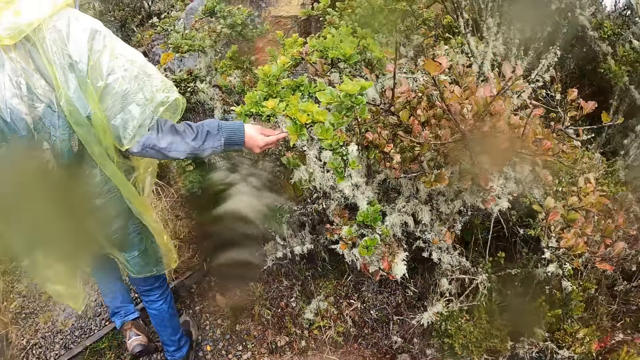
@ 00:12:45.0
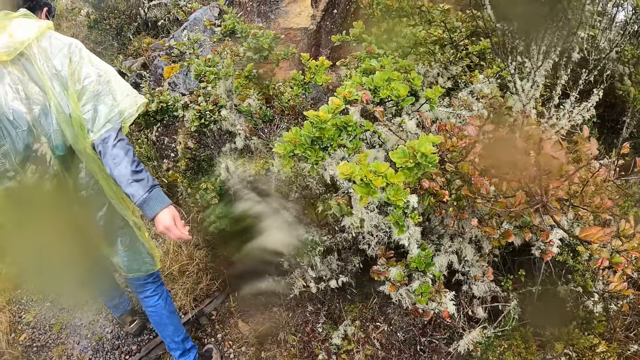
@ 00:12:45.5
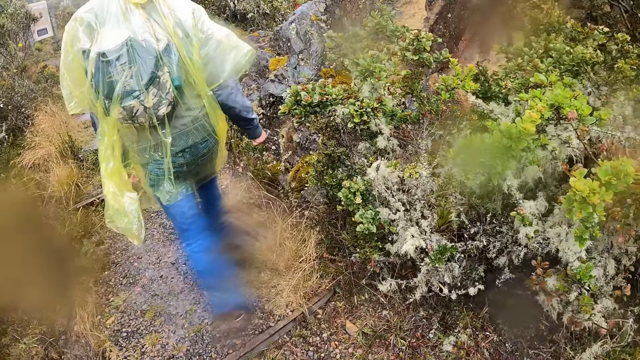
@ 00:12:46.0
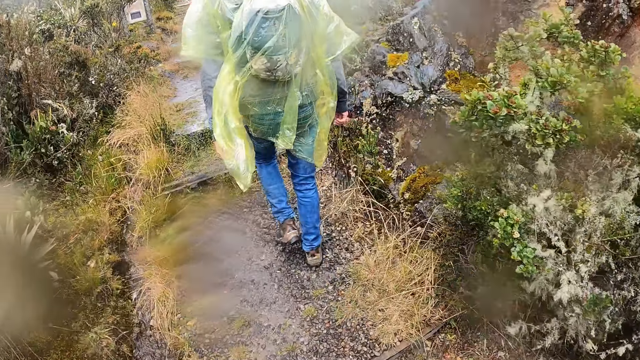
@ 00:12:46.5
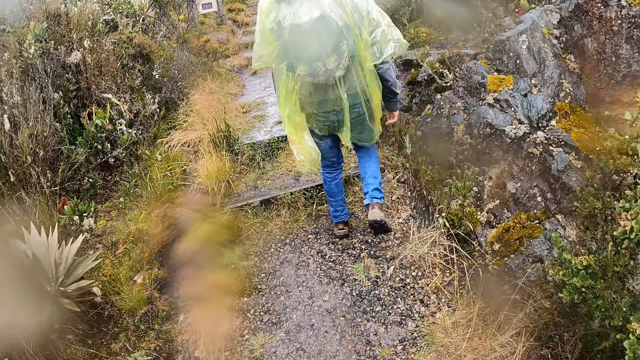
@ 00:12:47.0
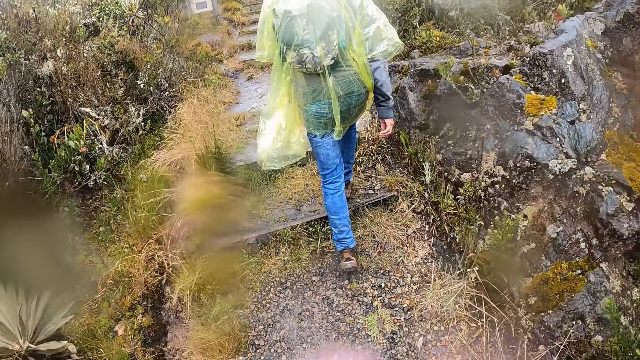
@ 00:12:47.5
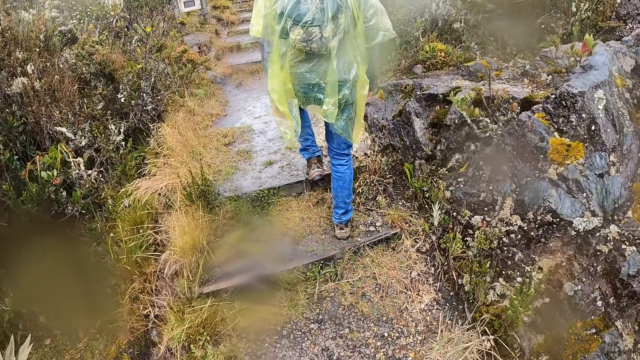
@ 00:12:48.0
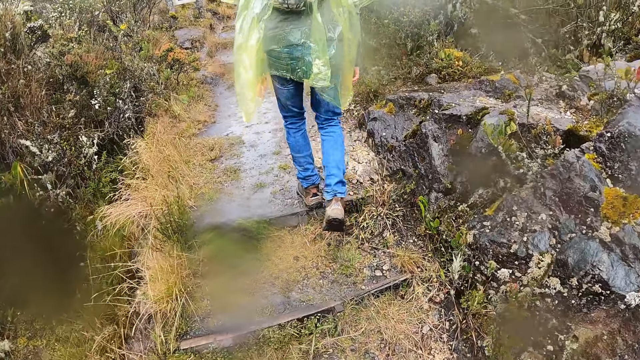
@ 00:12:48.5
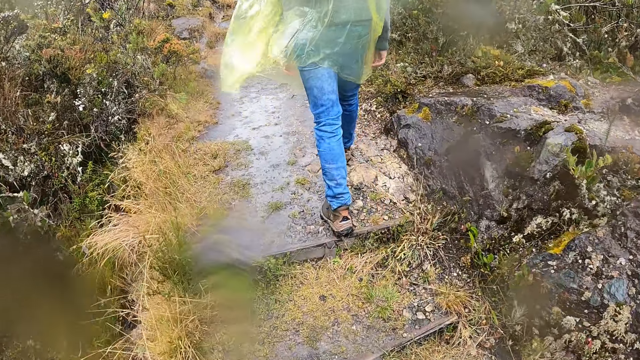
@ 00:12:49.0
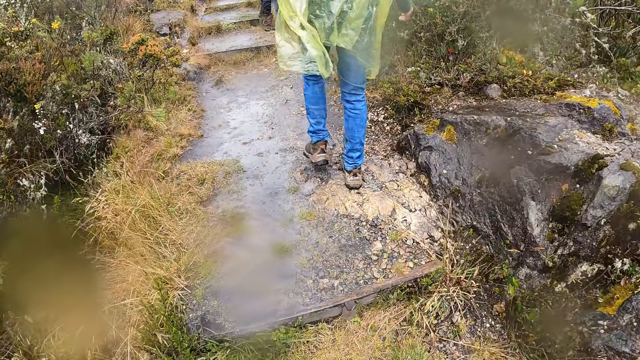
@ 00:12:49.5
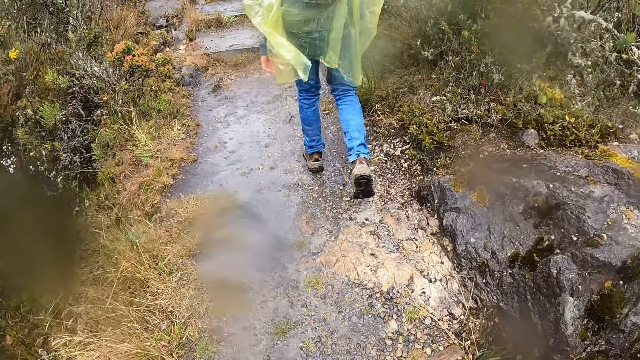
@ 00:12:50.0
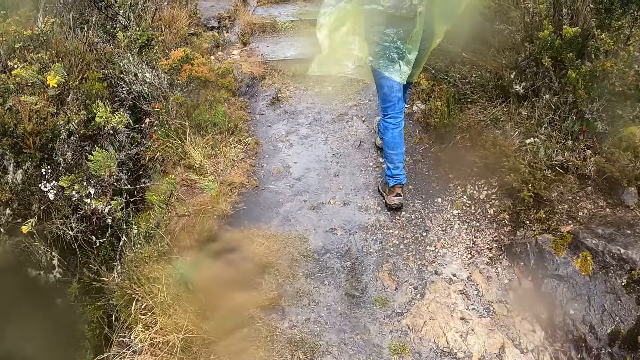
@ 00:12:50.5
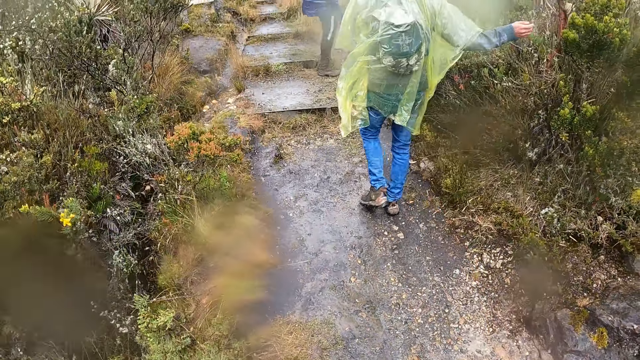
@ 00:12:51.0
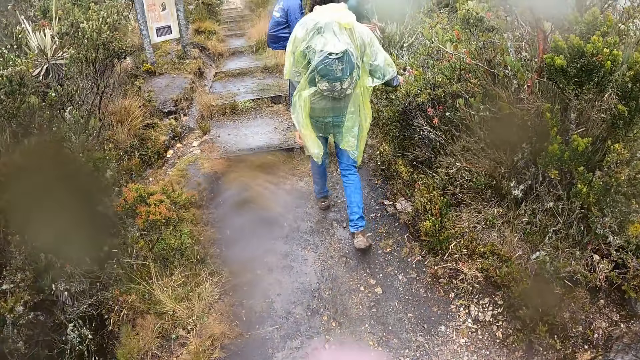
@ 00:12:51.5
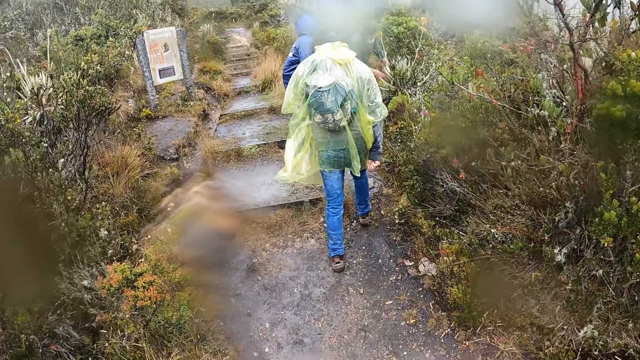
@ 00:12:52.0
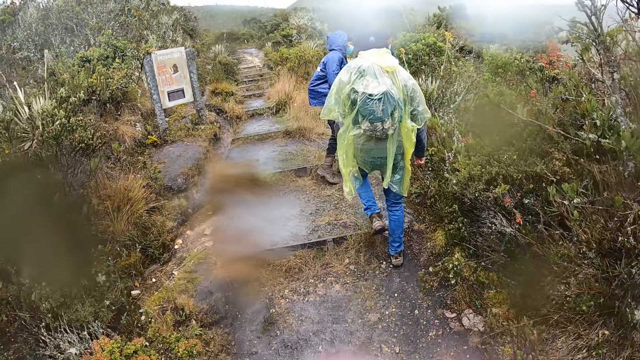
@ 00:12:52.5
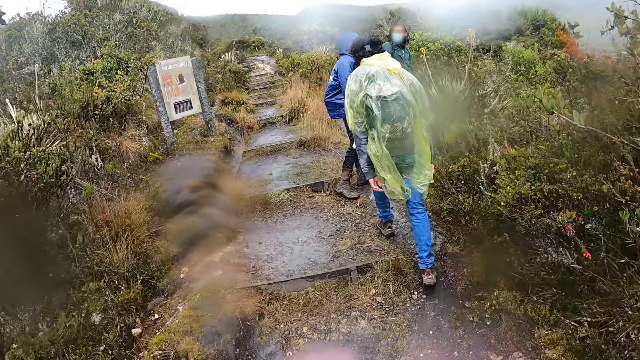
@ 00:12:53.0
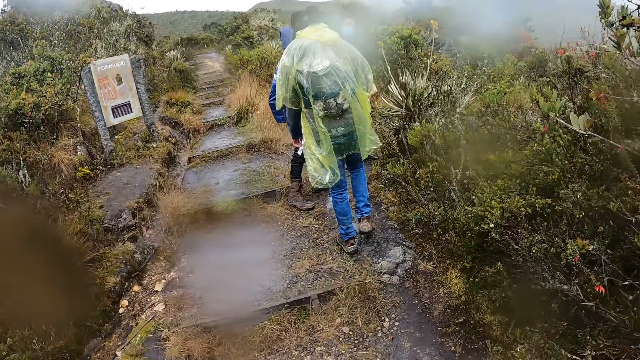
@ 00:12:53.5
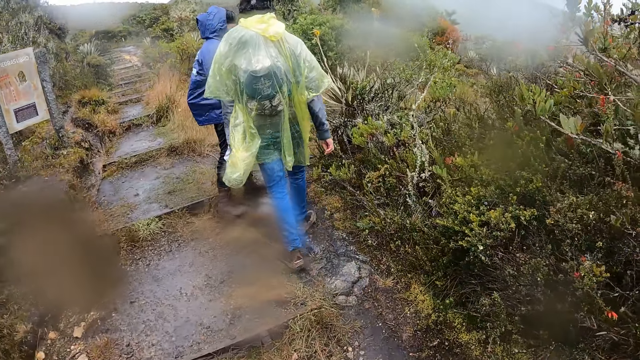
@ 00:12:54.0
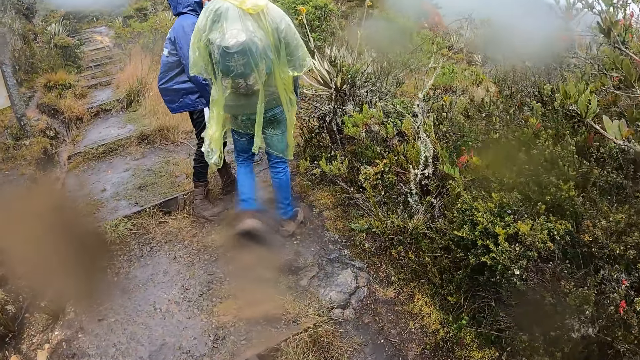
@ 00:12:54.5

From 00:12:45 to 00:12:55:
The camera wearer looks around. They look around again. They walk around. The man walks around. The man touches leaves on a shrub along the pathway with his right hand. The man holds a tree and walks around.

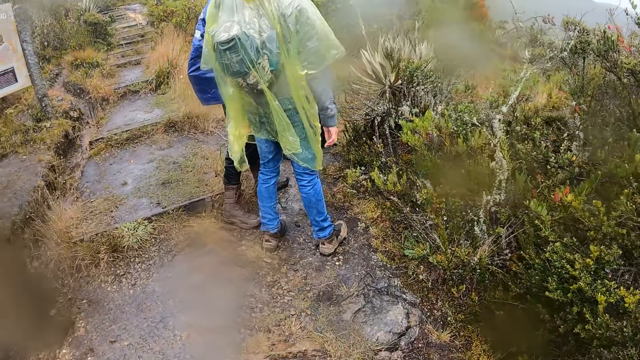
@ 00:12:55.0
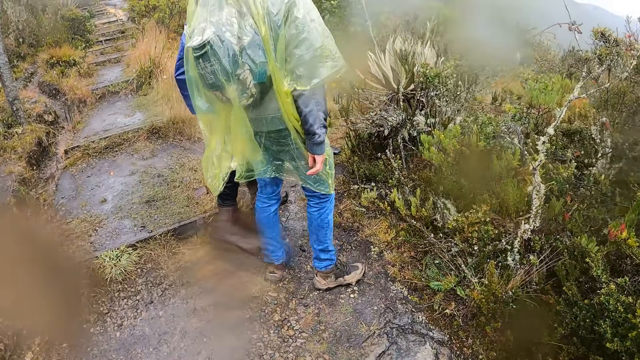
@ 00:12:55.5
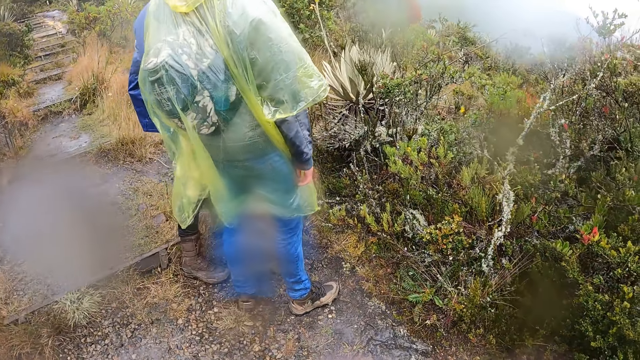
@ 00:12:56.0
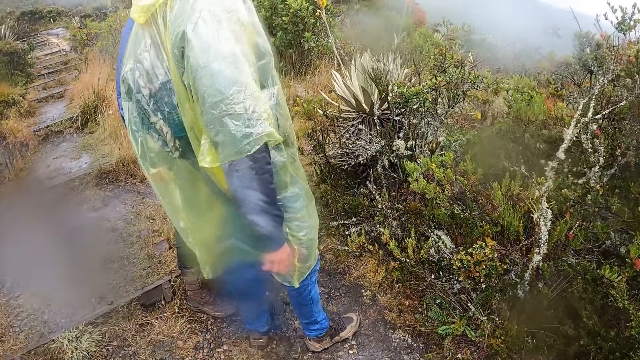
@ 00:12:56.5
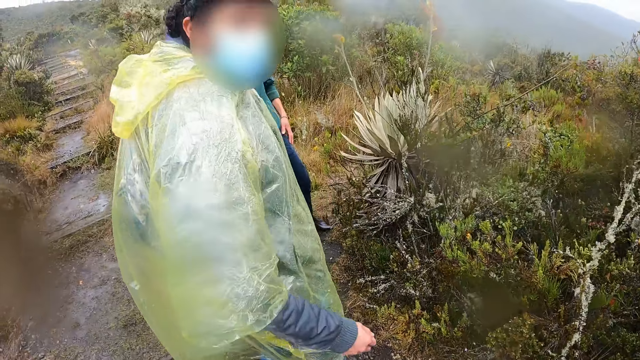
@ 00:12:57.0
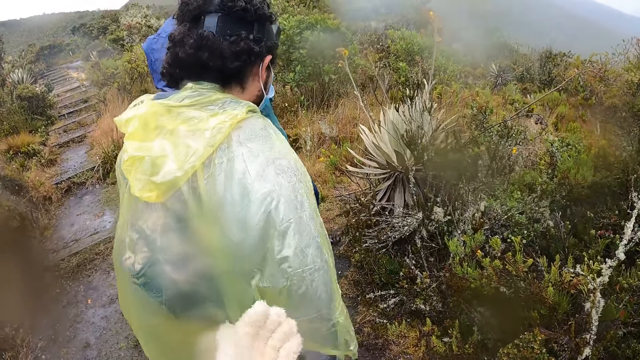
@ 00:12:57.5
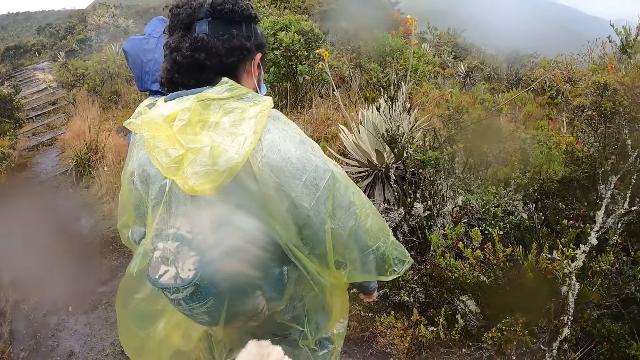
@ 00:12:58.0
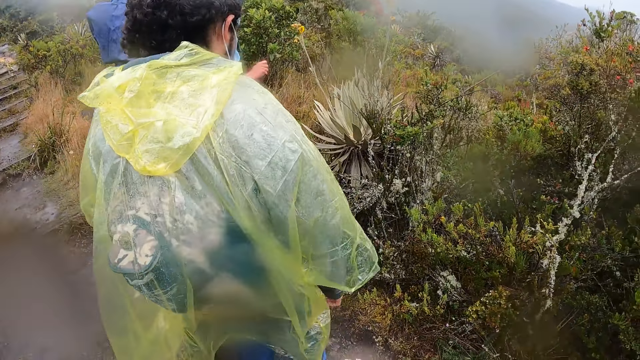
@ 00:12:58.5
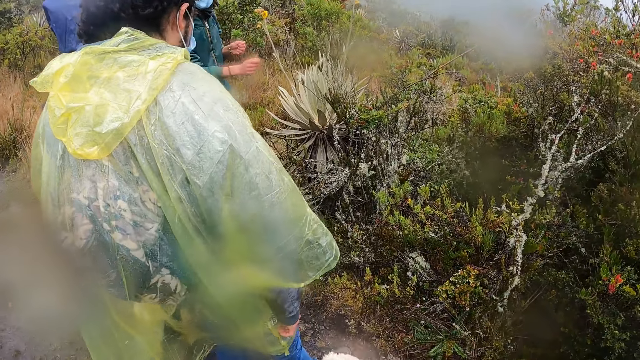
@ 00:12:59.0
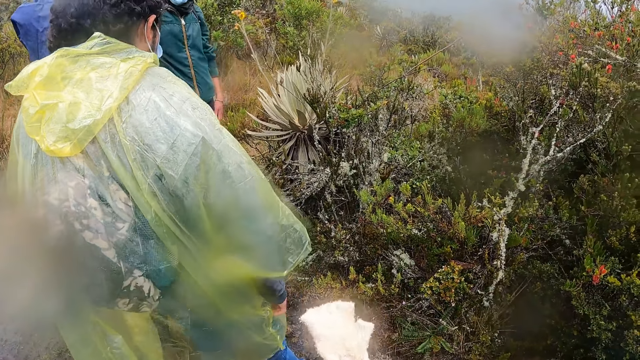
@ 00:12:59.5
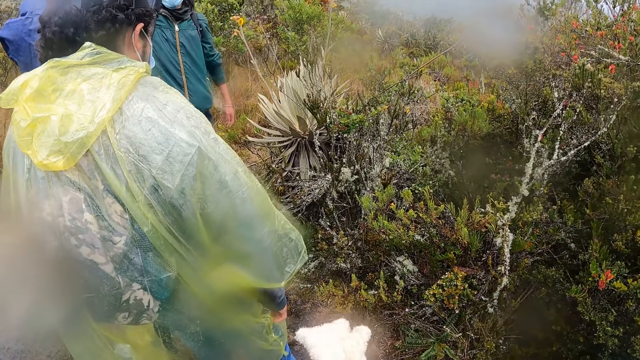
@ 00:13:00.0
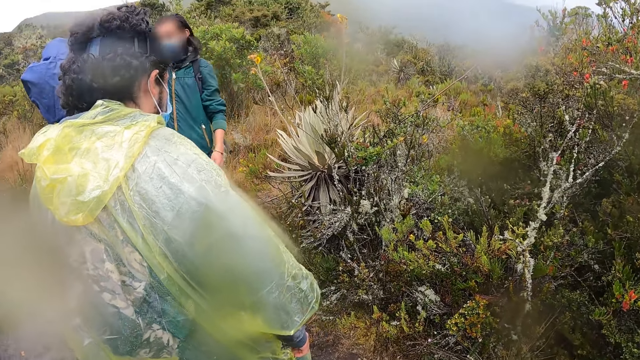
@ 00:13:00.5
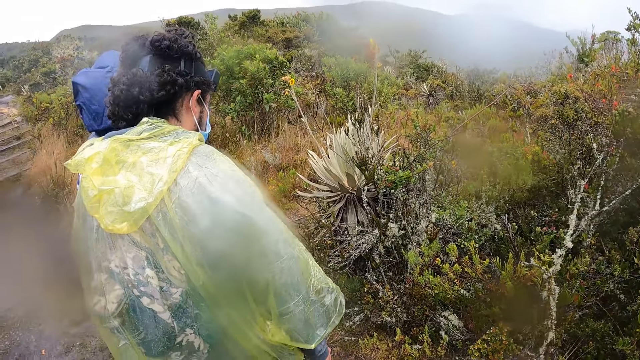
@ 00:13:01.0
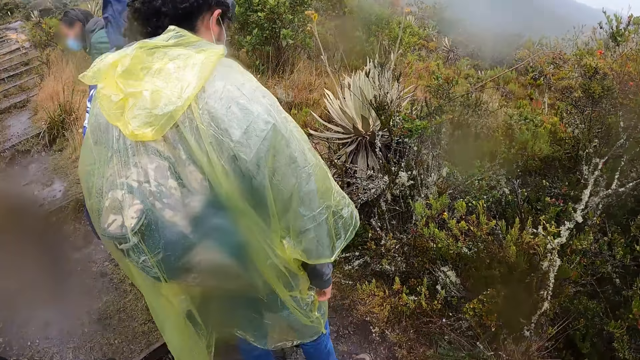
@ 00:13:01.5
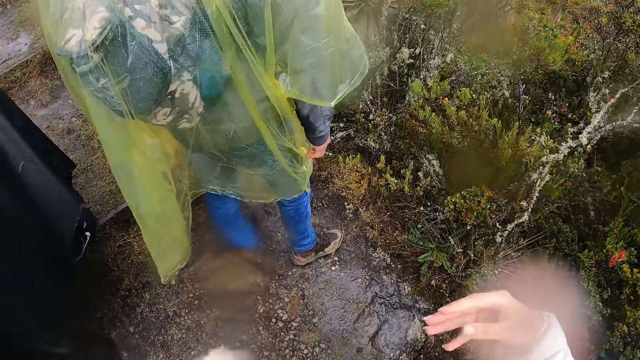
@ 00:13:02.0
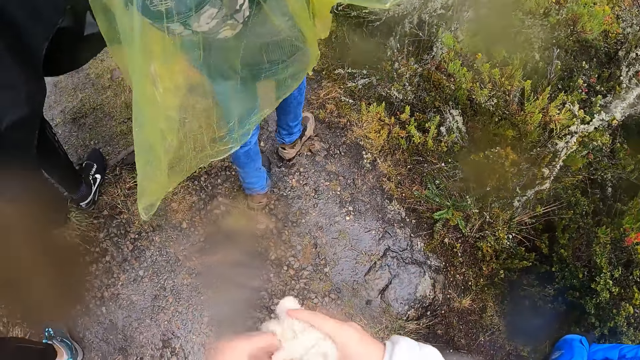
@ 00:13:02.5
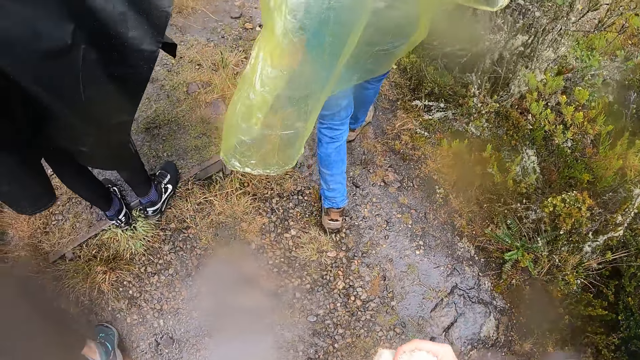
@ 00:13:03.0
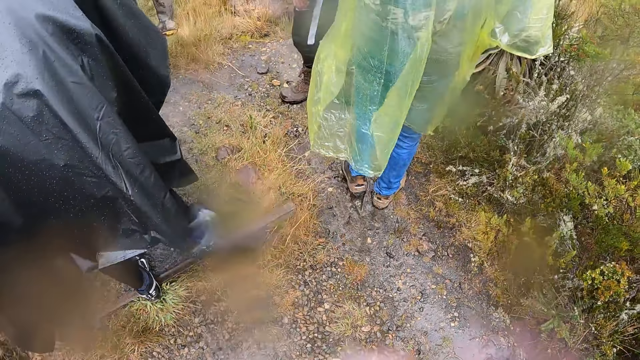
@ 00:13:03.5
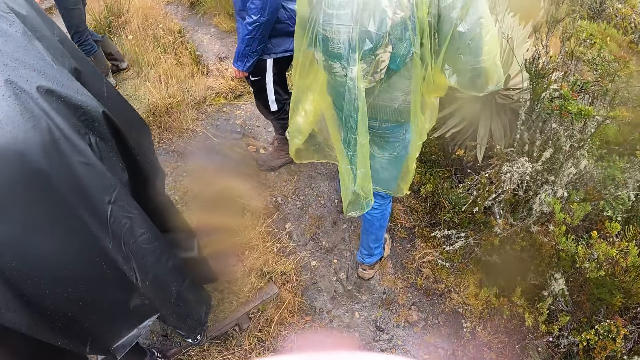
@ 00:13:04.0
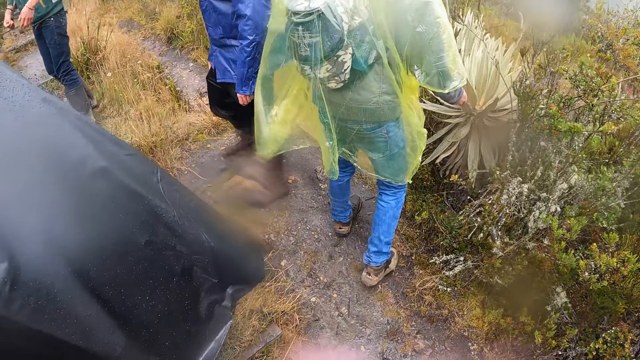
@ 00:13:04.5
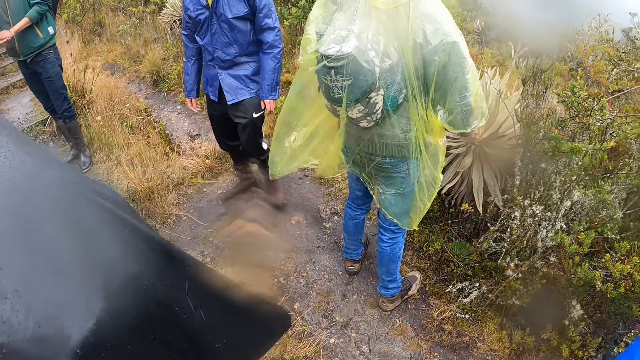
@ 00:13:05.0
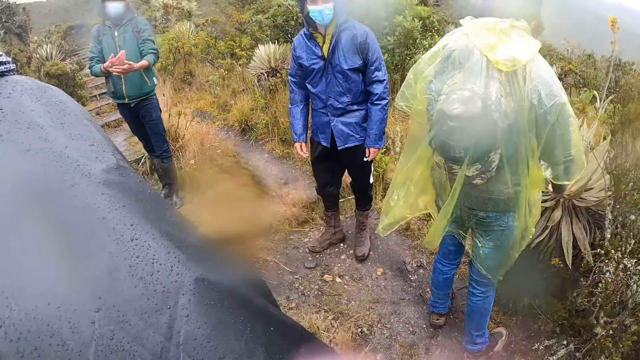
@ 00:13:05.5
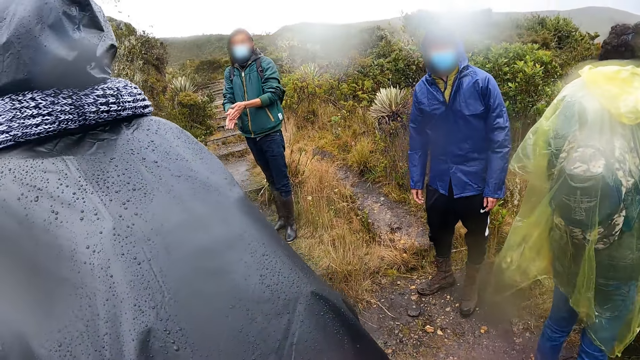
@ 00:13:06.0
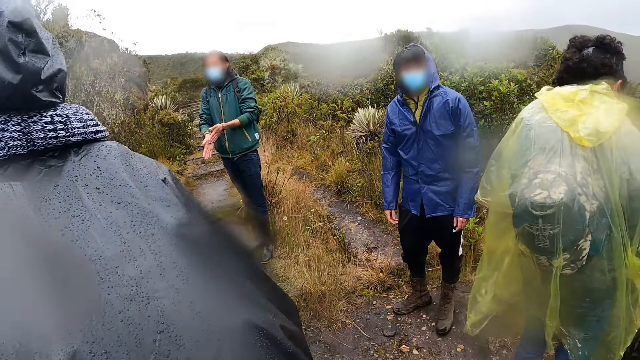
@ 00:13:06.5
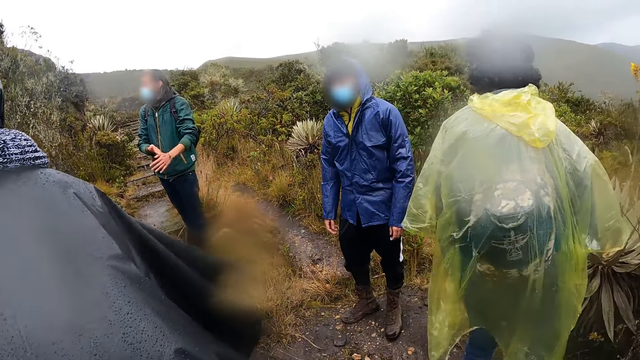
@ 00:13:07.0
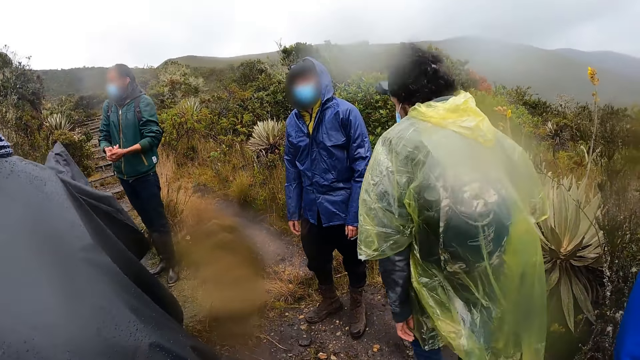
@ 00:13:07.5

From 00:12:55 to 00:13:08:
The man interacts with the camera wearer. A person looks around. The camera wearer takes off a glove in his left hand with his right hand. He moves a hand. The person moves a hand. Another man moves hands. The camera wearer moves a hand. The other man walks around. The camera wearer moves a hand and holds the glove with his right hand. The first person walks around. A second person walks around. The other man rubs his hands together. The first person walks around. A third person turns.
